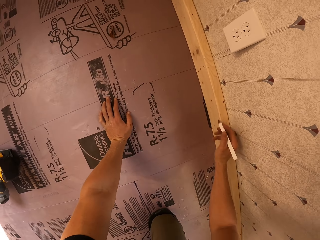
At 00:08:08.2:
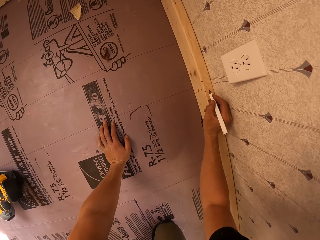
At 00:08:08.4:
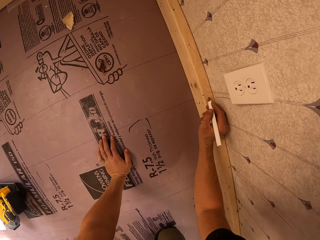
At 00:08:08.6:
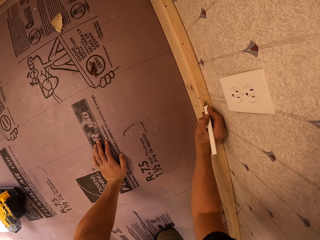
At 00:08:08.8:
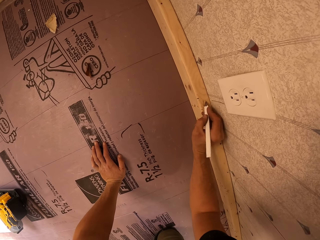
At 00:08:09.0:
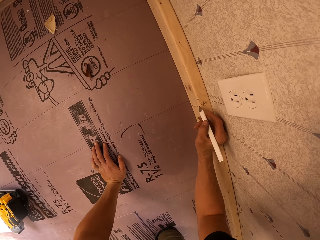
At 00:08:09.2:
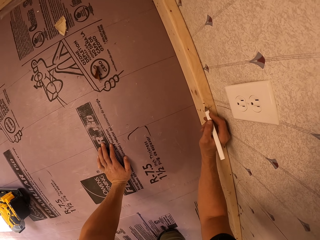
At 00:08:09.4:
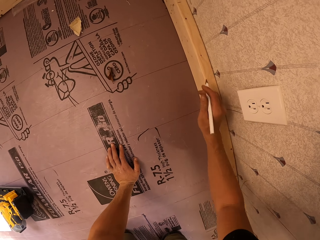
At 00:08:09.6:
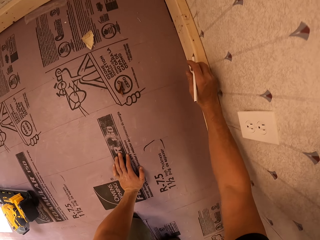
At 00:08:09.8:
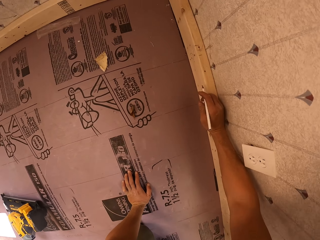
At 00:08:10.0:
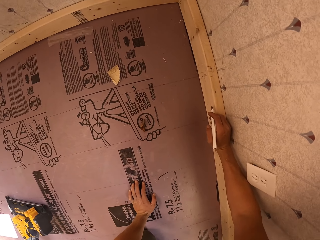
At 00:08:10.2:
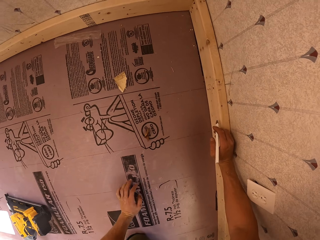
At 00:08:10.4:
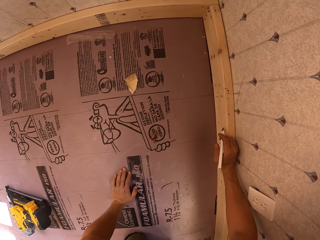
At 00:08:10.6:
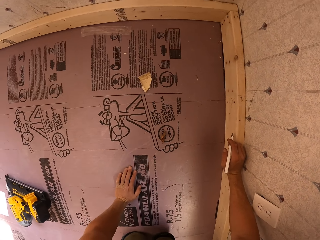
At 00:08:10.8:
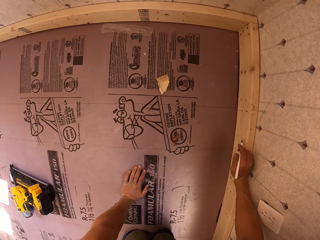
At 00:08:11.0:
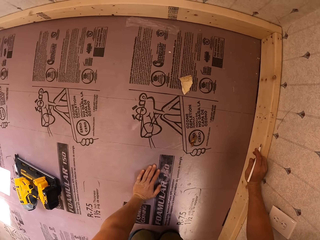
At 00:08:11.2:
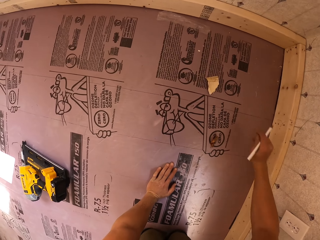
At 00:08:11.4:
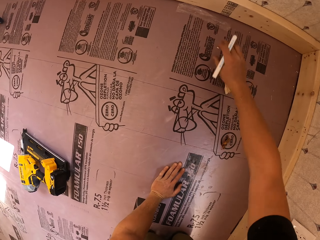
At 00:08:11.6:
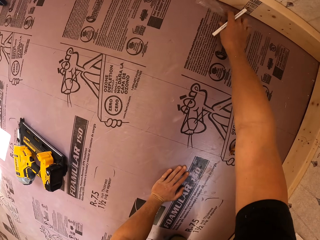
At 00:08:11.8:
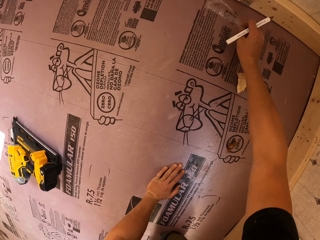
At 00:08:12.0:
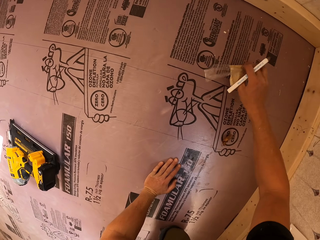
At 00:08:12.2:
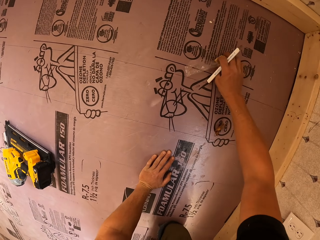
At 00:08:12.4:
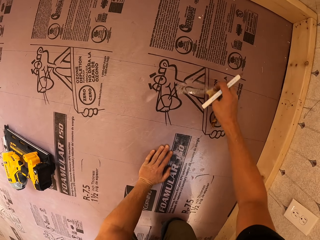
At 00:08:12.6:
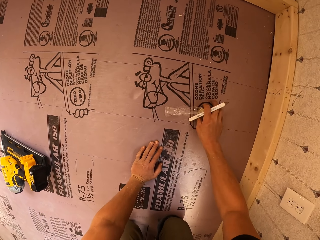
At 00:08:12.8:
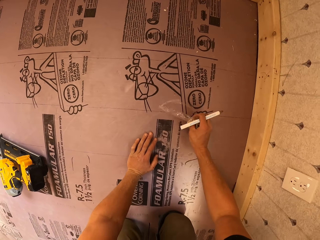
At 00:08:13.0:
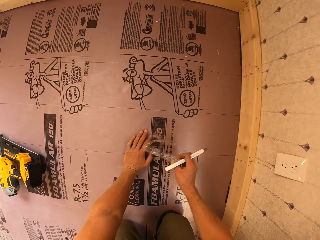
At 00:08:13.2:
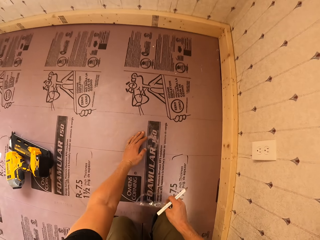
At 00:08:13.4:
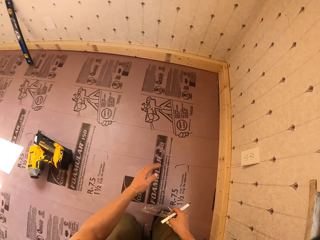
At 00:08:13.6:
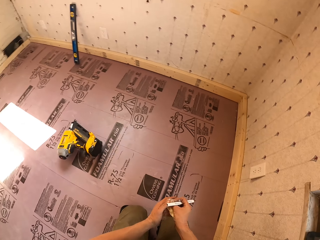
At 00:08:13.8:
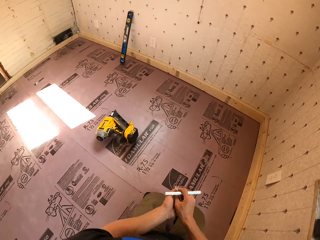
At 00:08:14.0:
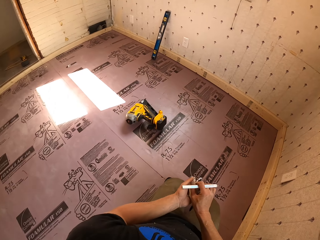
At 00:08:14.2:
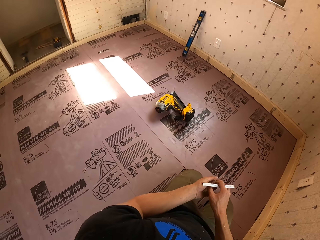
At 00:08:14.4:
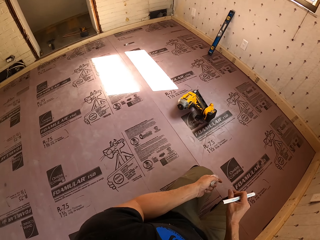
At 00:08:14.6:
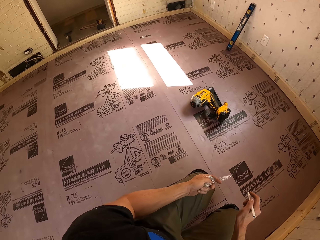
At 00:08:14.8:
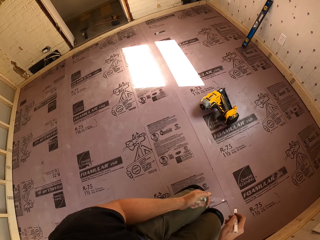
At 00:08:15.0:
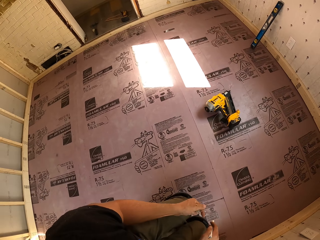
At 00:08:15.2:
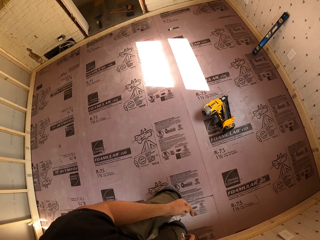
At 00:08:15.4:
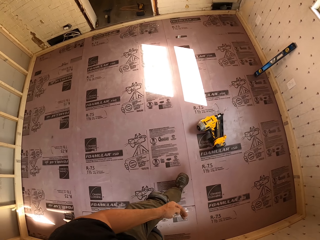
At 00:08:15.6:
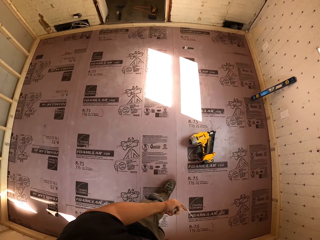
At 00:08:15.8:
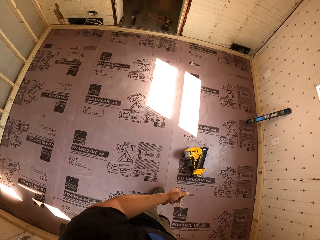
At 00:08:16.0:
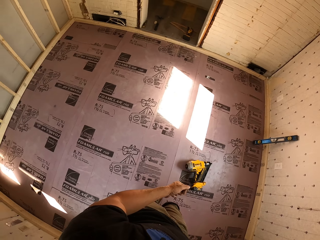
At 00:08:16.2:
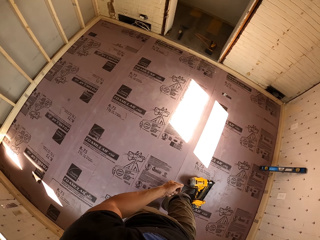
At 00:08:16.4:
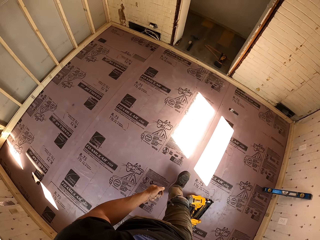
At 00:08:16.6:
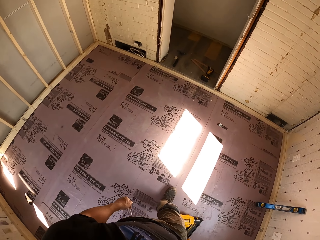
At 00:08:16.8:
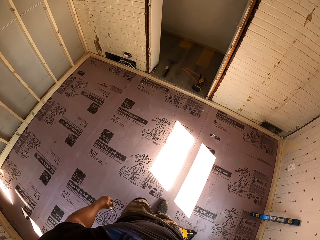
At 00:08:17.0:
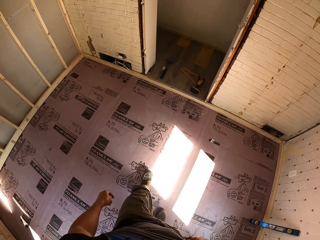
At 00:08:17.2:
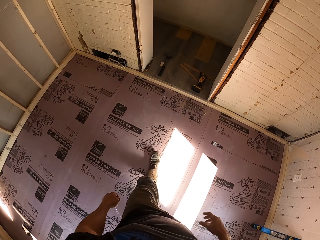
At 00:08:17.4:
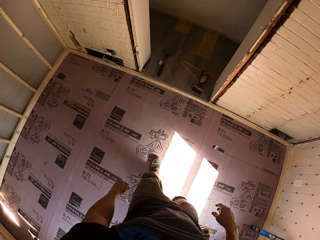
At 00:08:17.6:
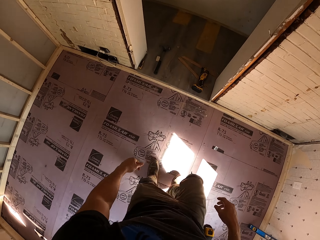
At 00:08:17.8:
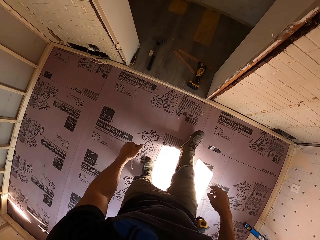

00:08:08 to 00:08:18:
The camera wearer moves forward. They mark wood. They move forward. They pick the plastic paper. They pick a piece of wood. They pass the paper to the left hand. They crumple the paper in hand. They stand up. They walk forward.

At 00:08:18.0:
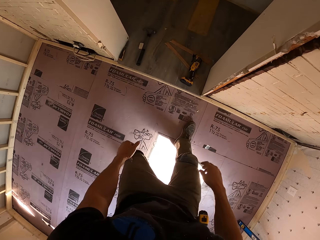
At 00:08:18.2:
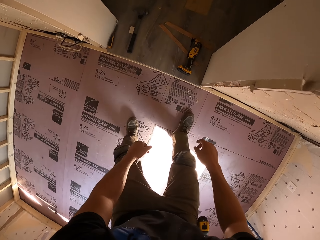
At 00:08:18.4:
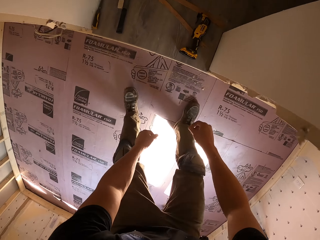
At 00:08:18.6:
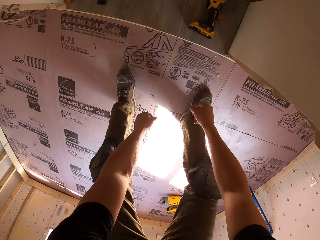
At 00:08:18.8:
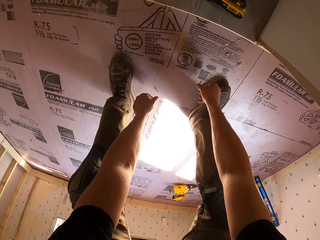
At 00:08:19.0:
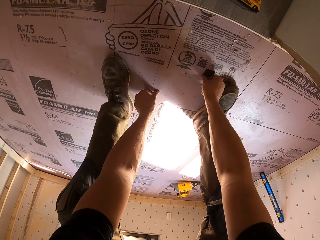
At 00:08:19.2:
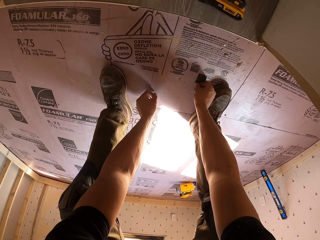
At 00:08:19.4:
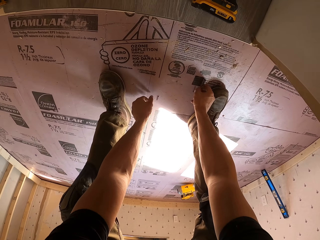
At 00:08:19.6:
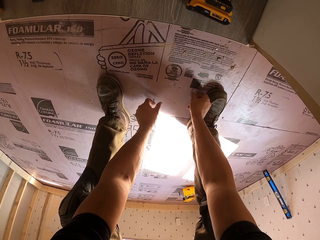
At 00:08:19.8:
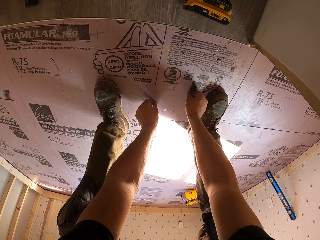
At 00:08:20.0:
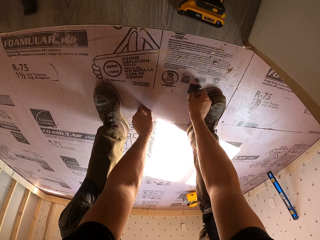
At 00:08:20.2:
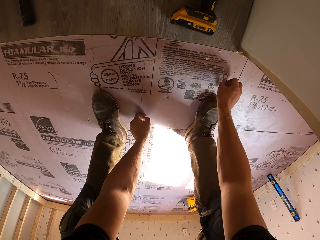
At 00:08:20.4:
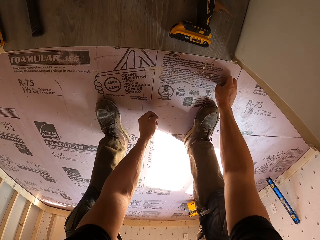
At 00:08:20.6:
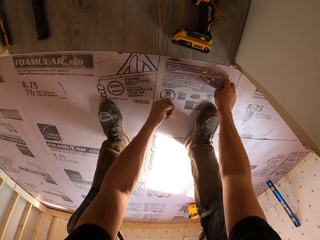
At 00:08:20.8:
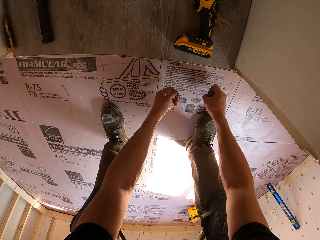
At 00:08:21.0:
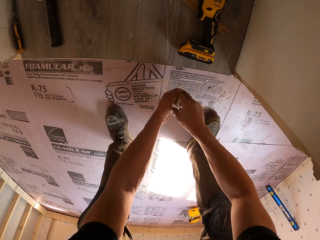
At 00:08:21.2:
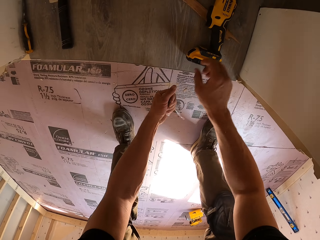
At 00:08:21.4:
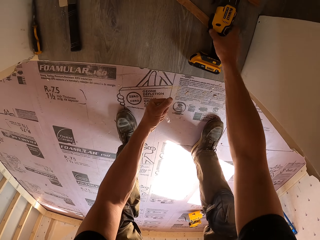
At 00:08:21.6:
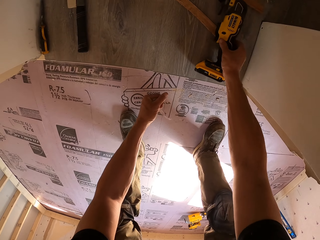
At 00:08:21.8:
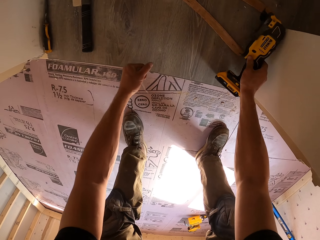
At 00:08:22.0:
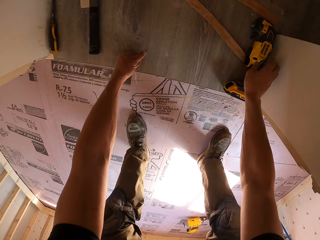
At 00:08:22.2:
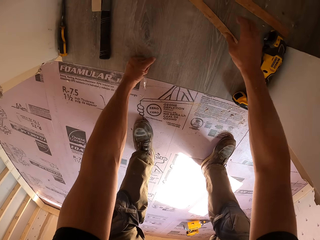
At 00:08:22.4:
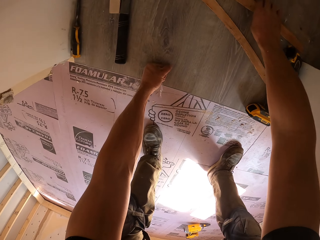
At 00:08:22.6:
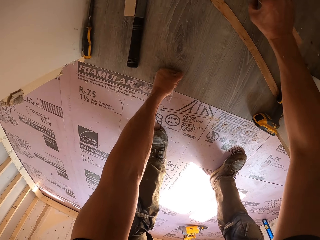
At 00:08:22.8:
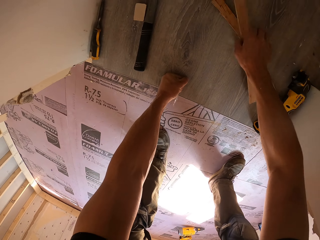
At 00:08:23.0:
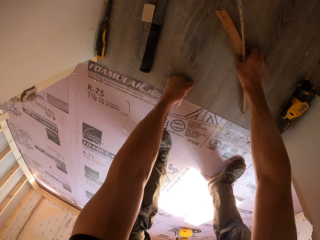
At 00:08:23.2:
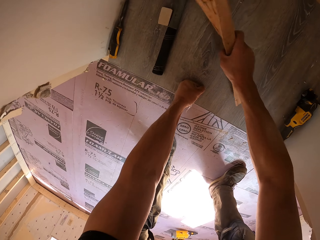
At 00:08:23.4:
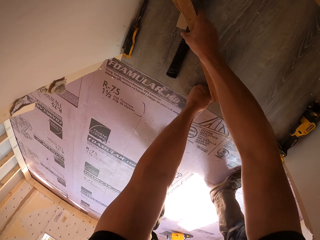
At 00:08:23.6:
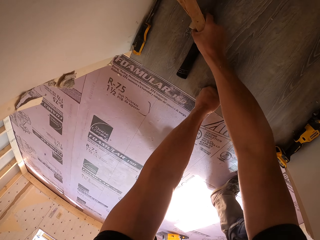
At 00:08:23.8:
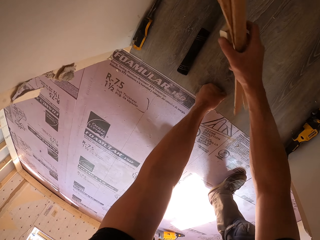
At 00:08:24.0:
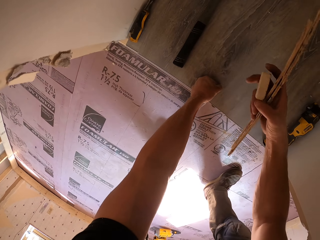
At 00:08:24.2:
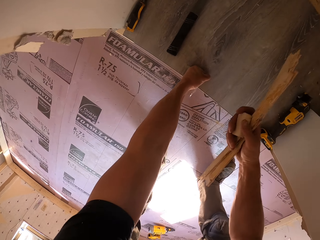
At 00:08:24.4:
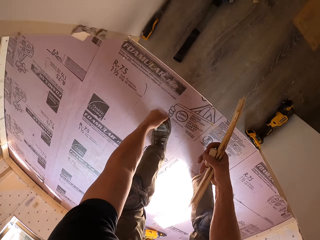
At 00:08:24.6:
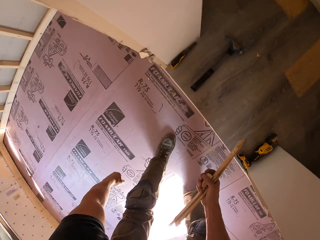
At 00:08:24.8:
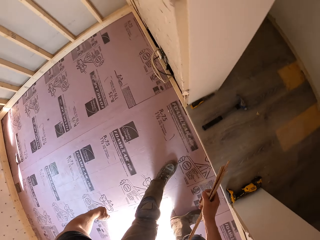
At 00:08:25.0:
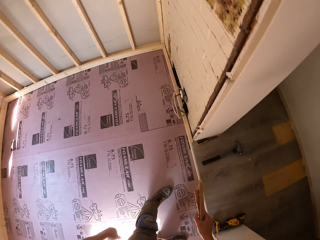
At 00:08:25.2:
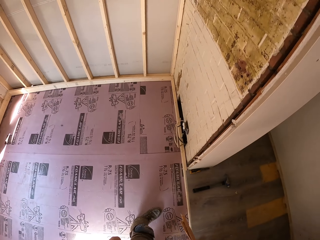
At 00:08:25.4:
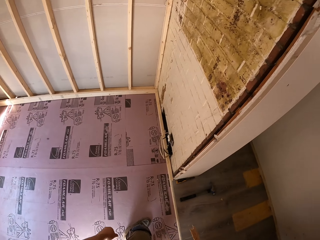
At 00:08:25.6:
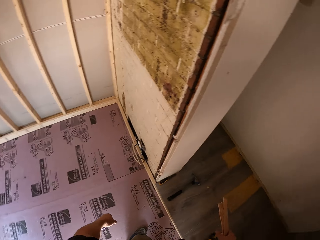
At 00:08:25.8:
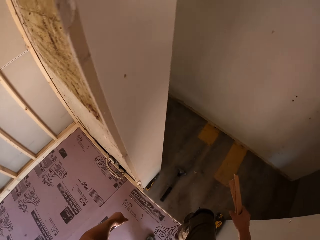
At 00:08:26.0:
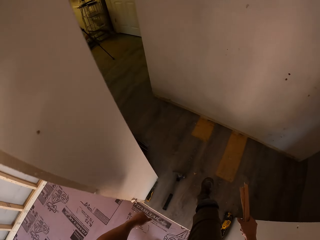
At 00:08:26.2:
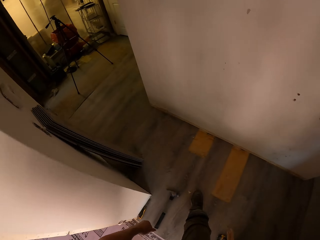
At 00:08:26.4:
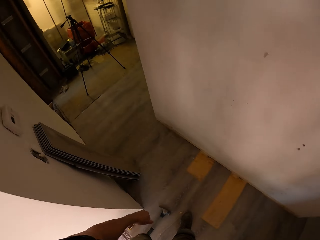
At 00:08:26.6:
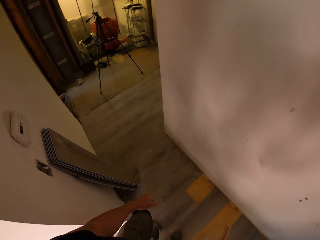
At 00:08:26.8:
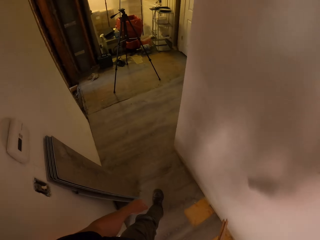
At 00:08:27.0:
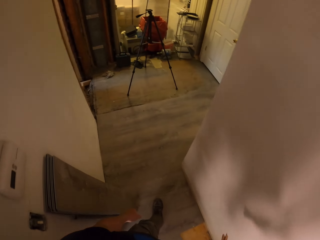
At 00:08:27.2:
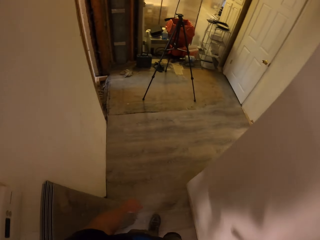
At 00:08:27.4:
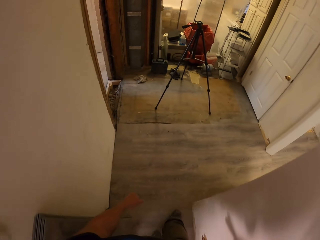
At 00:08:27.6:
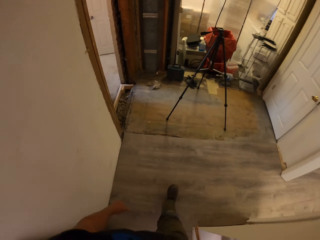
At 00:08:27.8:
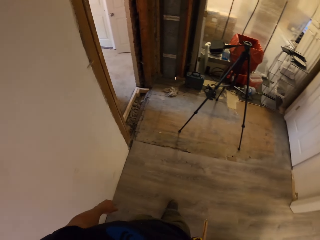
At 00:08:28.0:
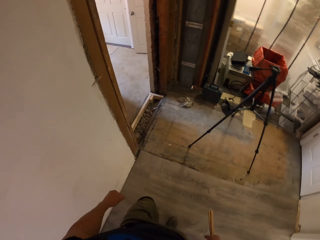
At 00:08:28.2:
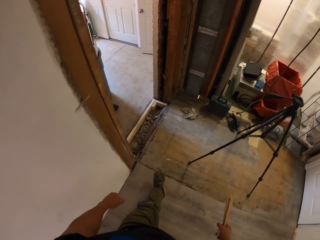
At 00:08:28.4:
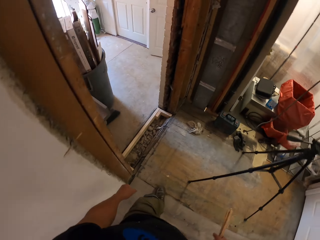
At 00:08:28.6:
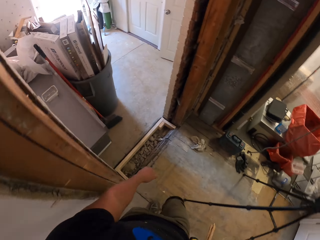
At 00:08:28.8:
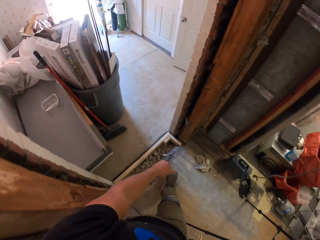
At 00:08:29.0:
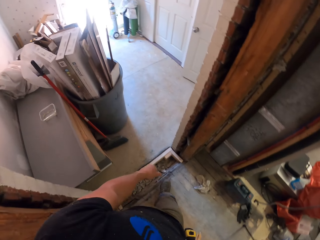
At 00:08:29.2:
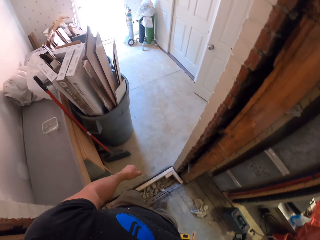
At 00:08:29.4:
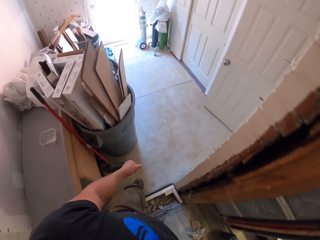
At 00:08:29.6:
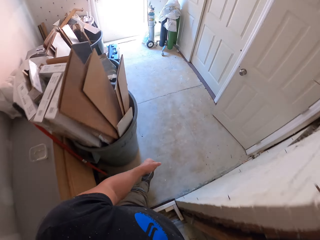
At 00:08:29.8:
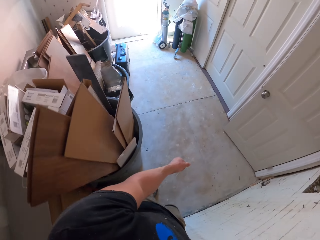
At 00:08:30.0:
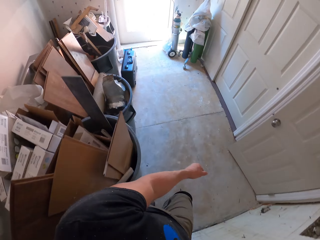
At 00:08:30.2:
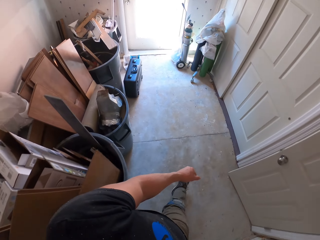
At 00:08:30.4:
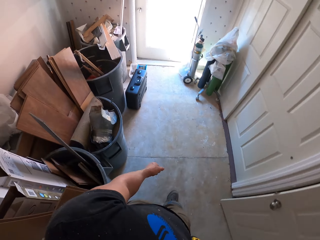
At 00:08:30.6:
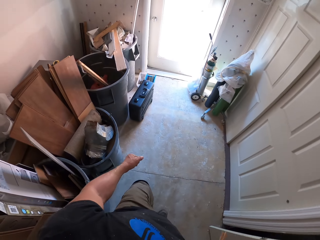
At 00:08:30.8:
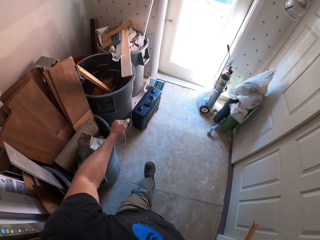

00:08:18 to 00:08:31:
The camera wearer bends forward. They pick the screws or nails. They move the drill. They touch the nail gun. They pick up the pieces of wood. They stand up. They look around. They walk around the house.
